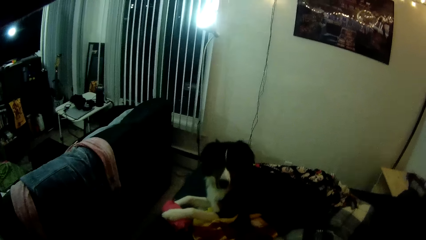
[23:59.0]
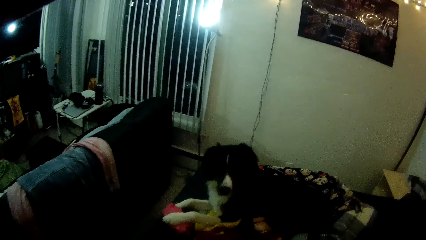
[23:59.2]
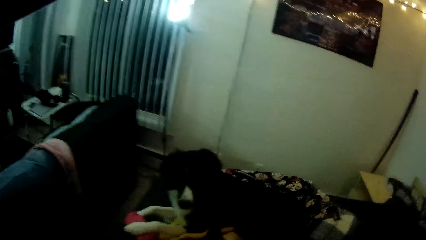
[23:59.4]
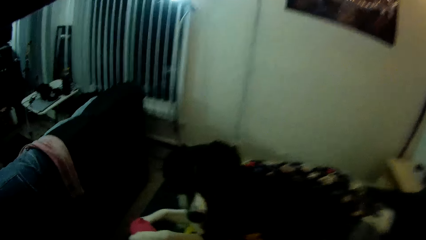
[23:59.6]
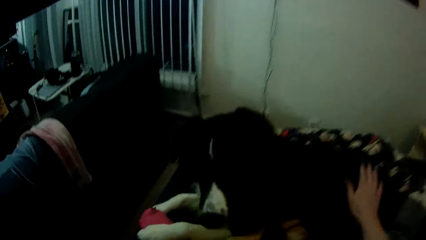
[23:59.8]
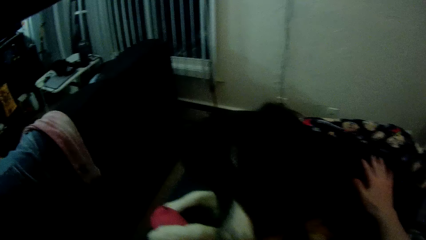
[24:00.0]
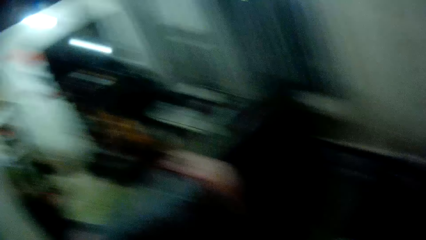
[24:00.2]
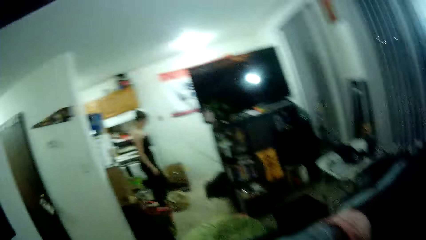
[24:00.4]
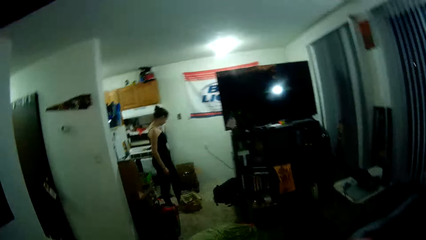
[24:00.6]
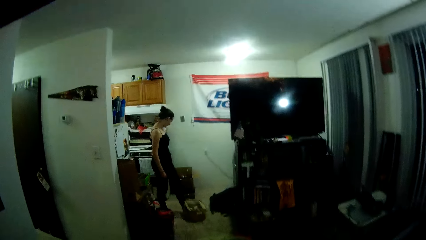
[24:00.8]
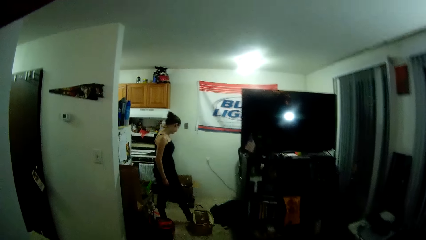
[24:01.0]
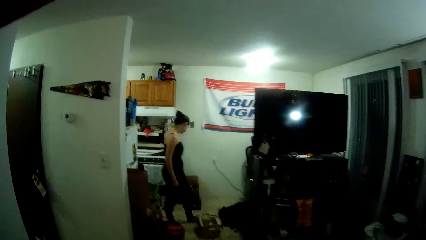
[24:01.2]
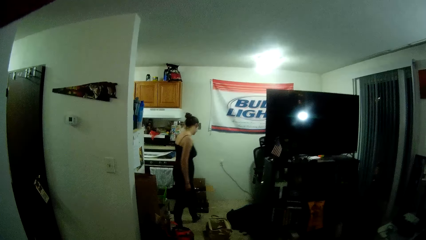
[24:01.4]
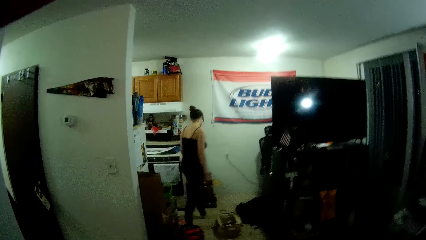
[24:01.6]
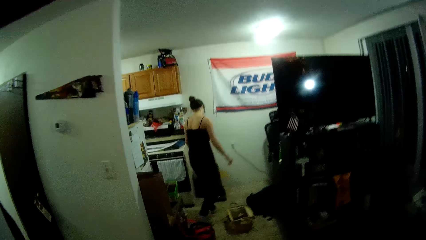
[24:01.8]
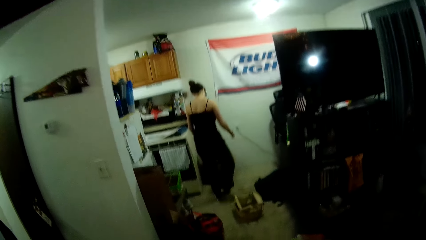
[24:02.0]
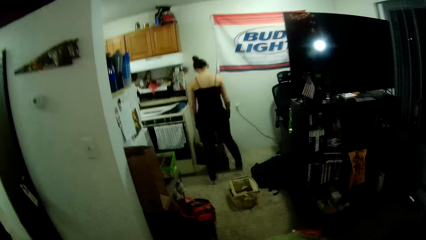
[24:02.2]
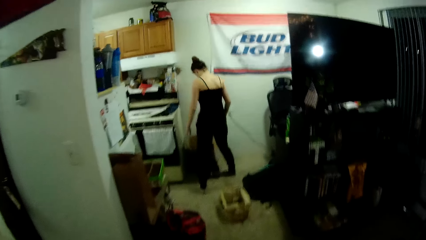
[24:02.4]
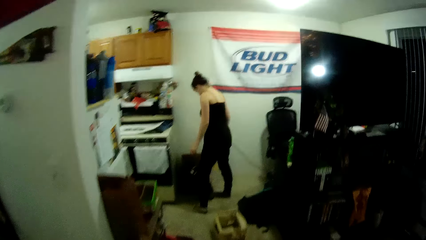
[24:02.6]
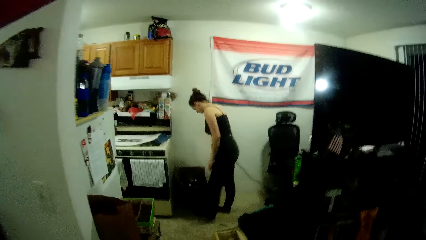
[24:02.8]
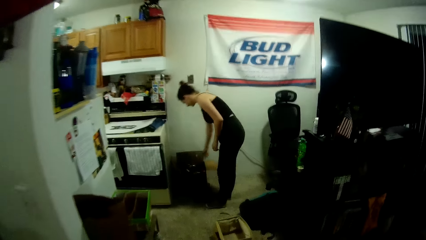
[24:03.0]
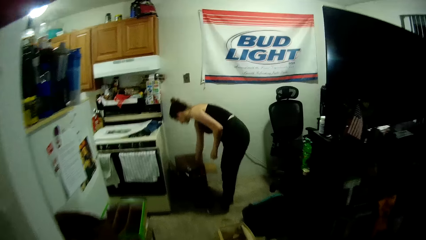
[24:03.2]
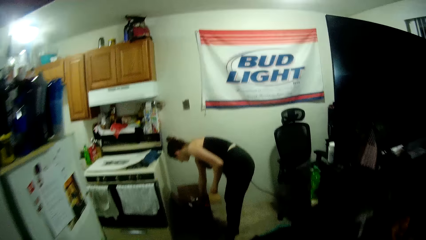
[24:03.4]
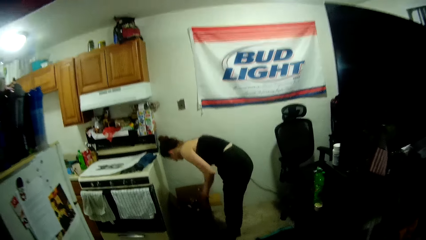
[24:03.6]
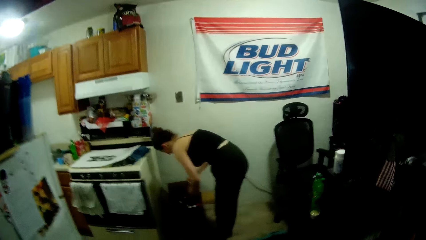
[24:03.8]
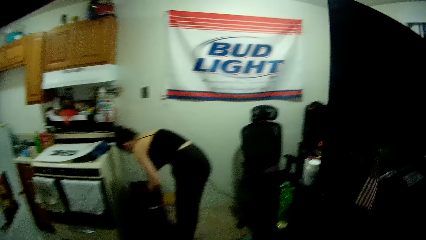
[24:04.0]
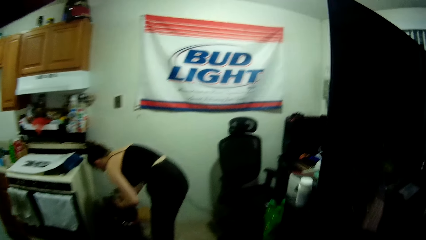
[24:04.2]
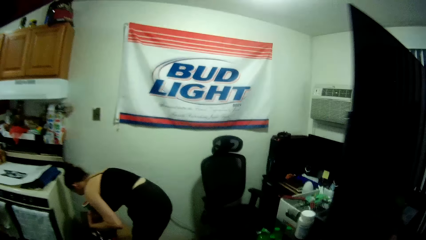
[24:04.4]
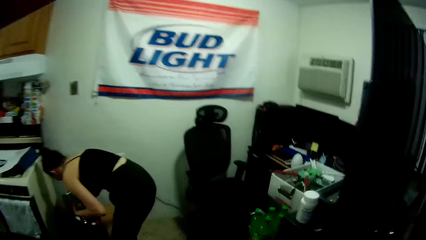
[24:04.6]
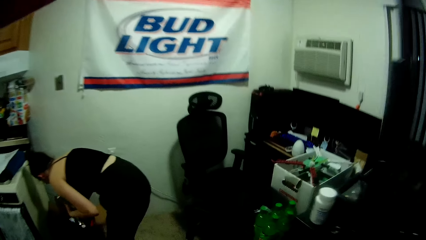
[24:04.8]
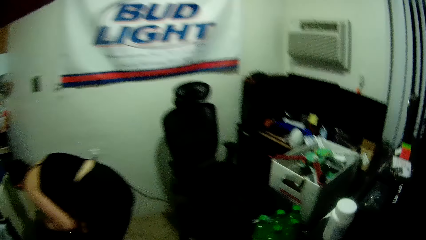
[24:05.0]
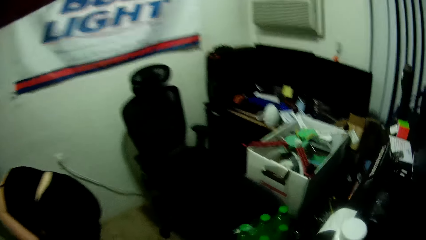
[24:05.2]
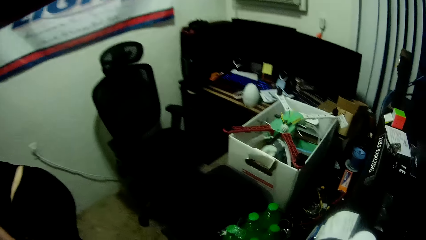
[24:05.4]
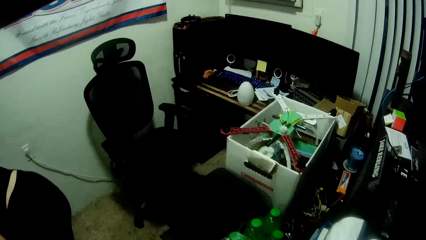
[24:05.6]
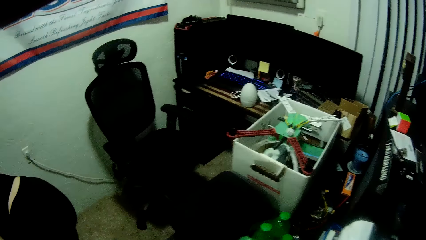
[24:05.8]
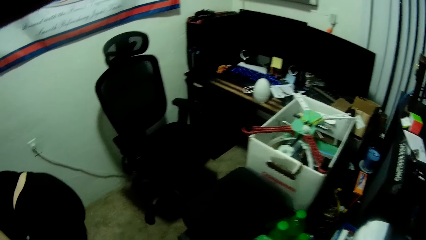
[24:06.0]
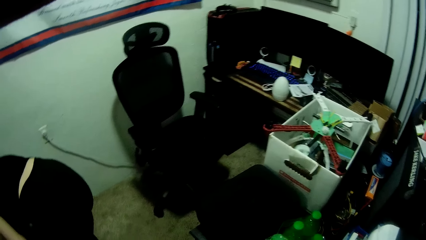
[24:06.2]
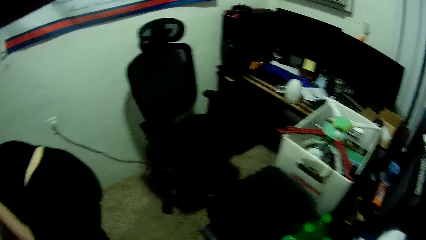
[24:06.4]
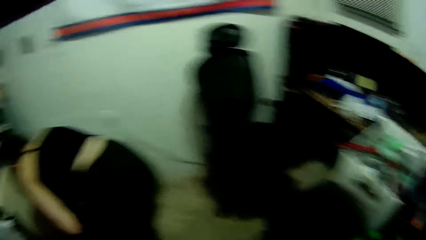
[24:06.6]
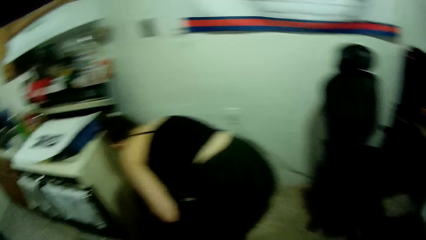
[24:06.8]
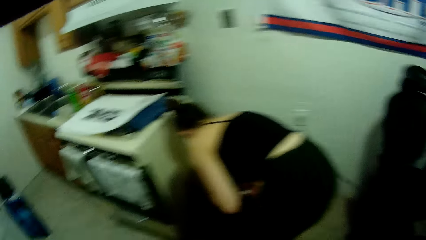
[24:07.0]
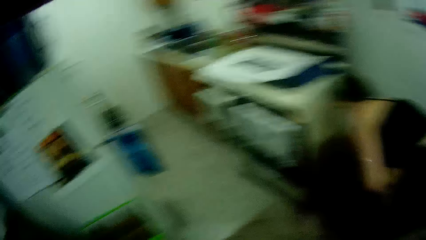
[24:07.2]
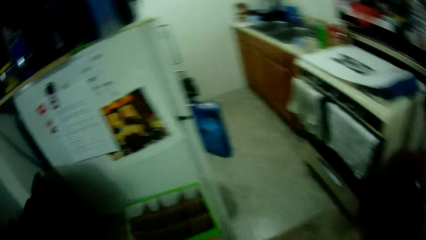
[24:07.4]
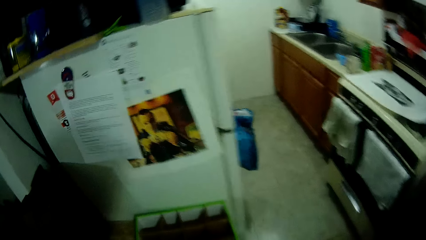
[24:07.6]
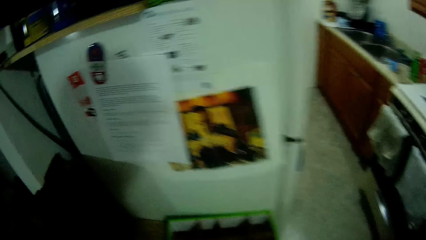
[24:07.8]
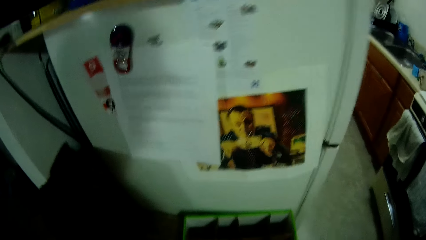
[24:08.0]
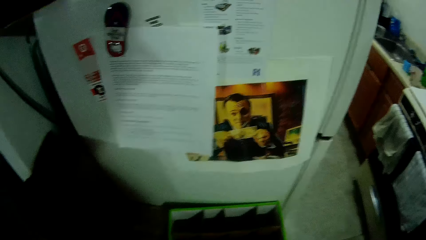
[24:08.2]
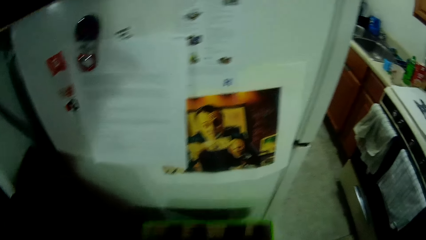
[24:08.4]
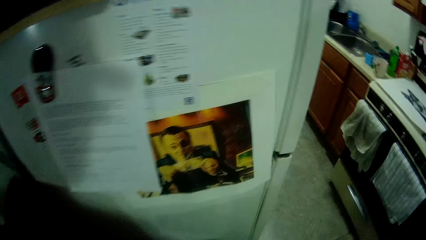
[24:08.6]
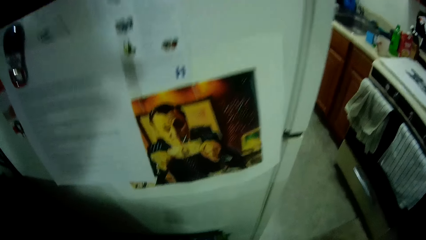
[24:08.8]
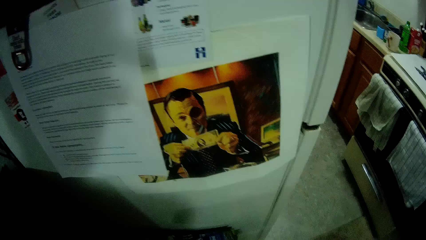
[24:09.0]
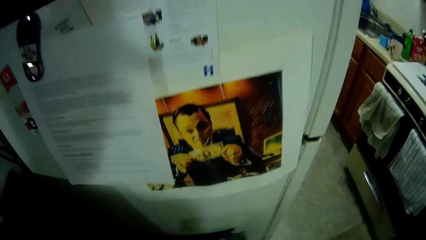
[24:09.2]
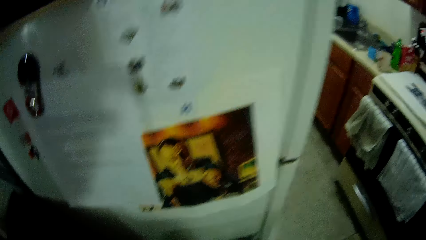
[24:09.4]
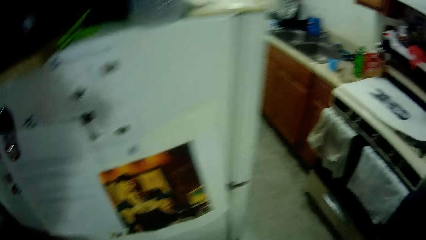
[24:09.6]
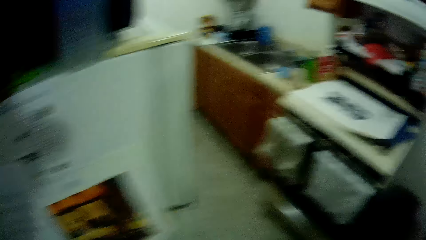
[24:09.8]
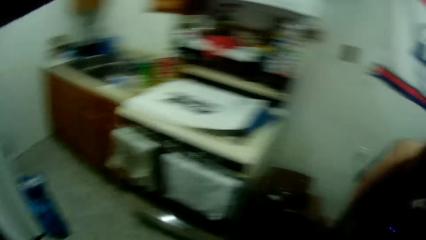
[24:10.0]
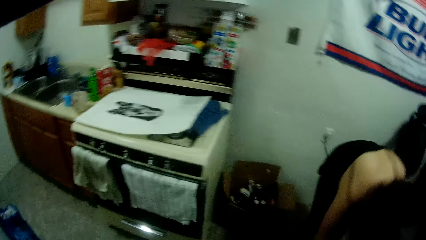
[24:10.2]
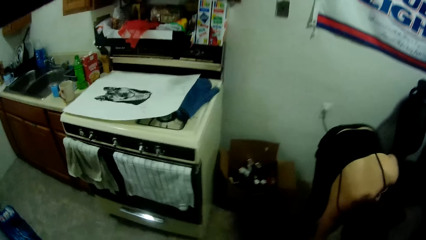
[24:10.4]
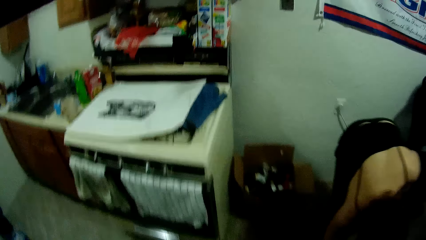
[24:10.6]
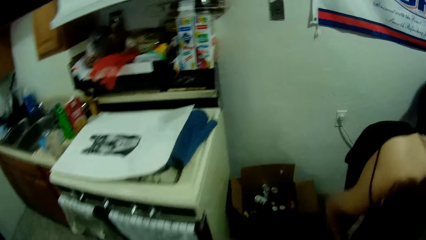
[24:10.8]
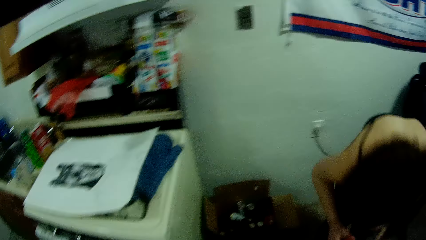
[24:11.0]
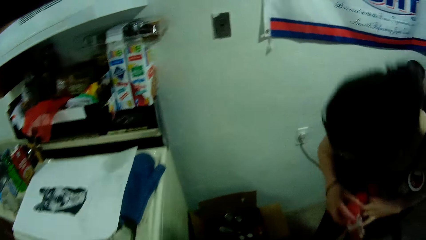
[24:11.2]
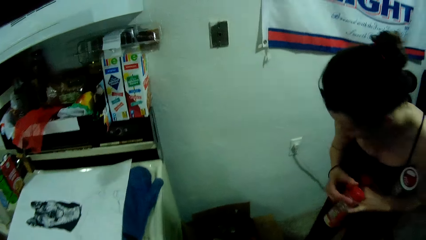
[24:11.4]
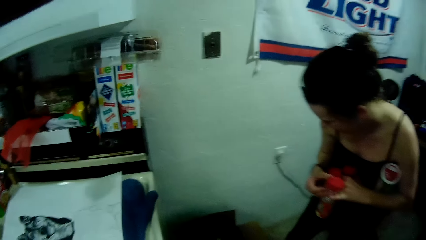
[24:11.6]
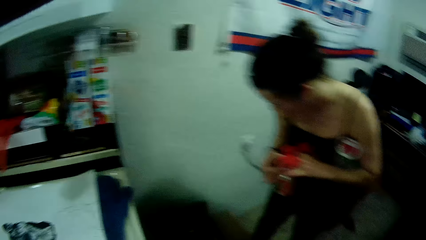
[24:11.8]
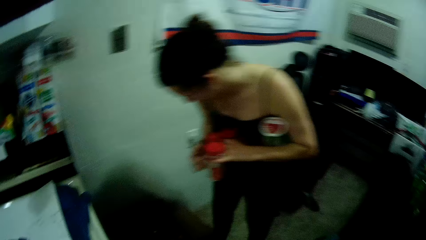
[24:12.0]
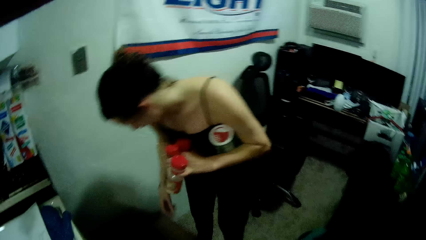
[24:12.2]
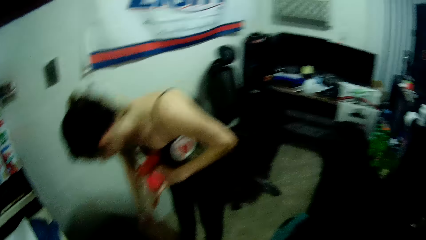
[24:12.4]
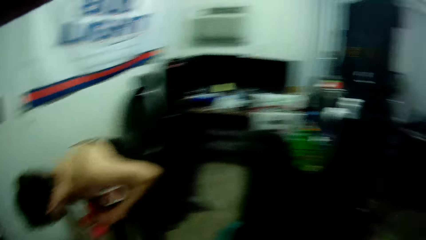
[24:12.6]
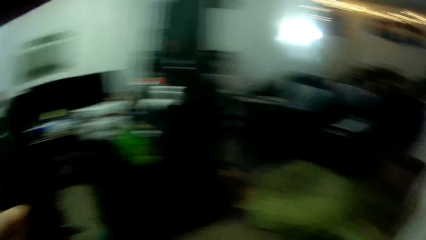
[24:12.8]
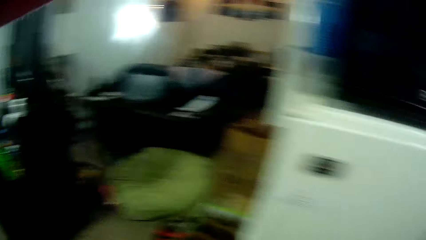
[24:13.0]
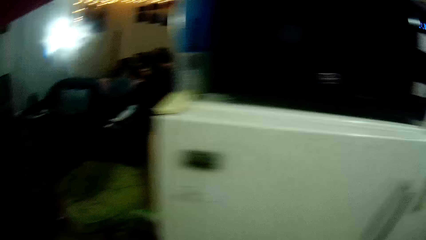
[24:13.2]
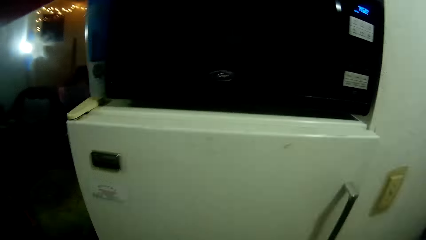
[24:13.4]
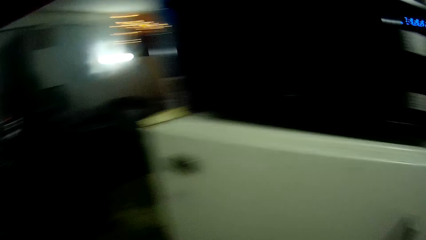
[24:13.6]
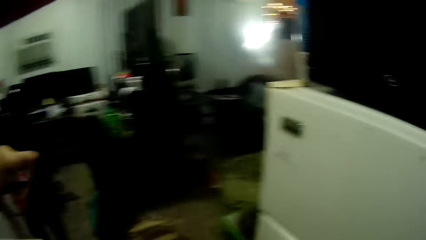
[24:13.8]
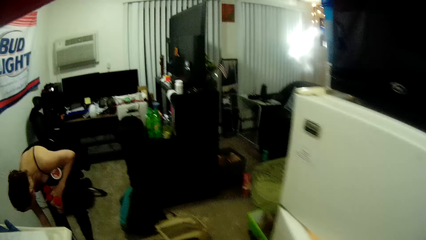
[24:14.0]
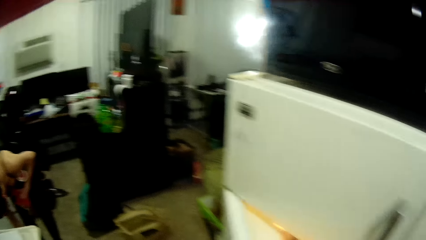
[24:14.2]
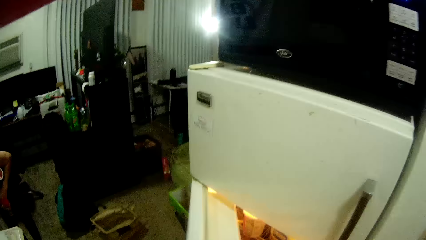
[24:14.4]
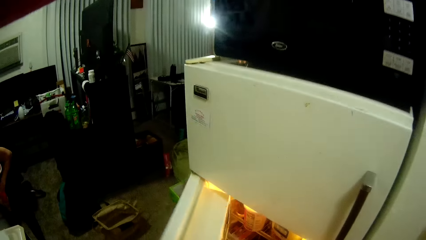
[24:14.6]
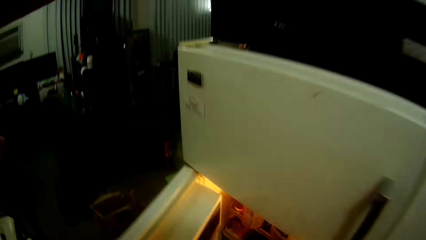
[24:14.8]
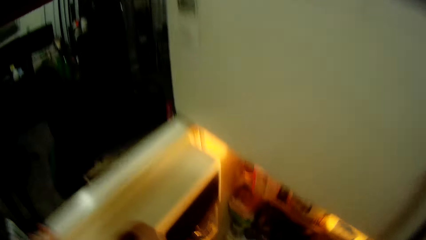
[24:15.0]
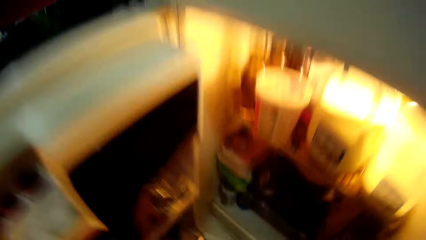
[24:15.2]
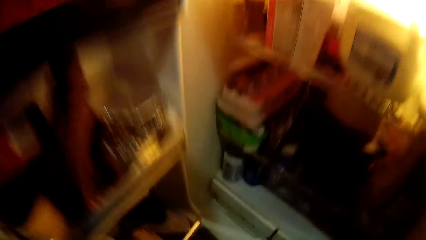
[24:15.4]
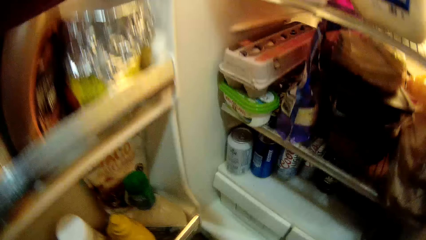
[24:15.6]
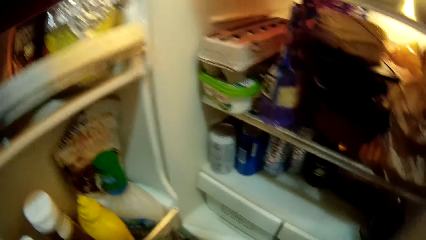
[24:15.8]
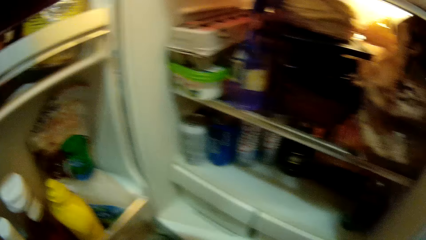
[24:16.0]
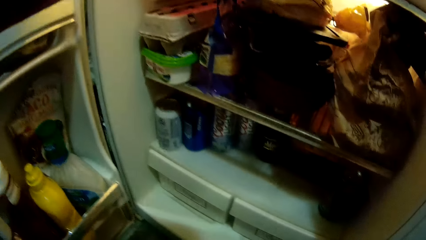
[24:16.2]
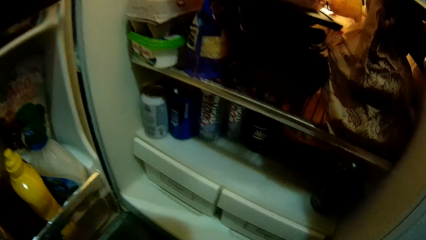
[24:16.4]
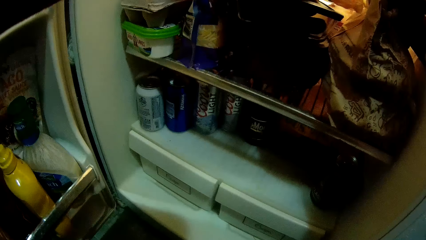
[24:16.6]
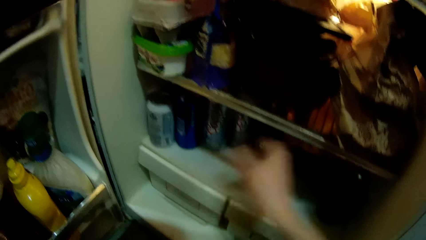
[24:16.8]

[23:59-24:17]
The camera wearer touches the dog with his right hand. A woman pushes a bag with her foot. The woman picks up a can from the carton box with her right hand and passes the can to her left hand. The camera wearer looks around. He picks up a box. The woman picks up a bottle from the floor with her right hand. The camera wearer looks around. He opens the fridge with his left hand.
